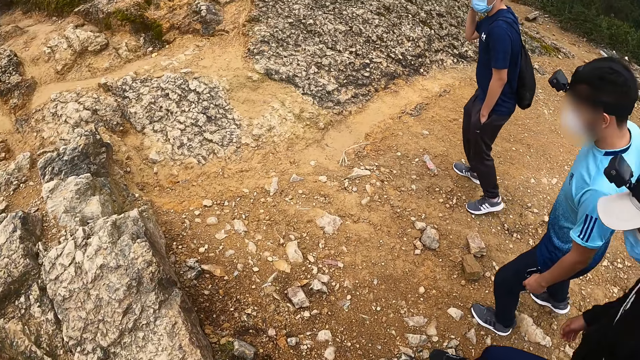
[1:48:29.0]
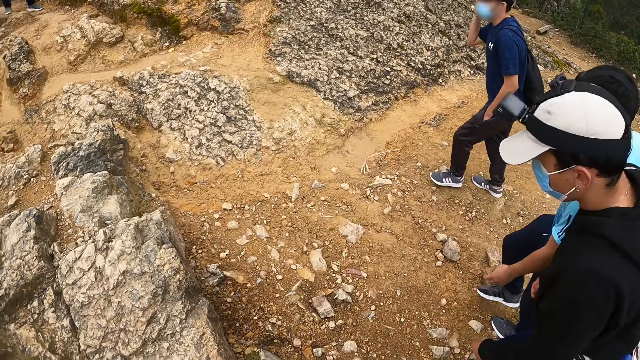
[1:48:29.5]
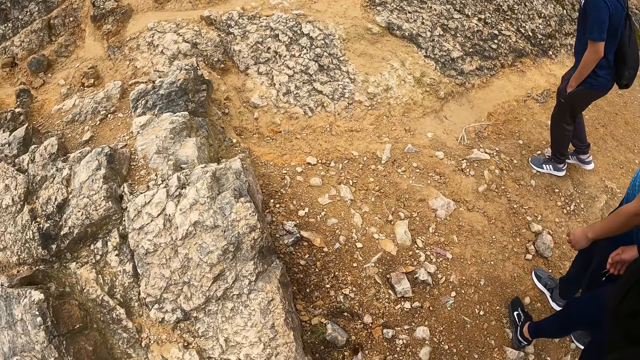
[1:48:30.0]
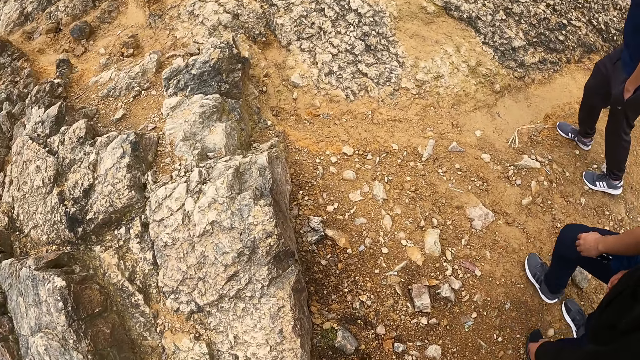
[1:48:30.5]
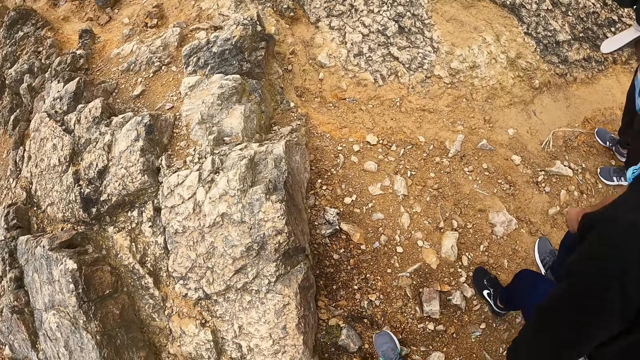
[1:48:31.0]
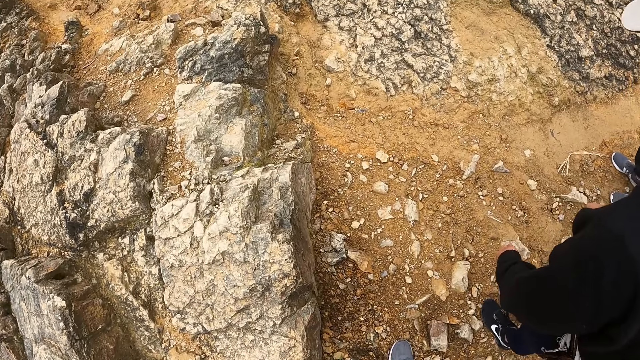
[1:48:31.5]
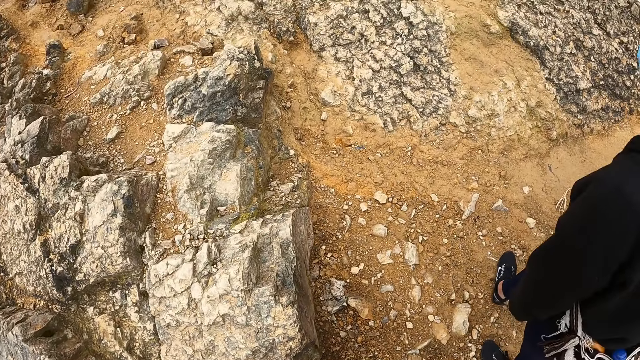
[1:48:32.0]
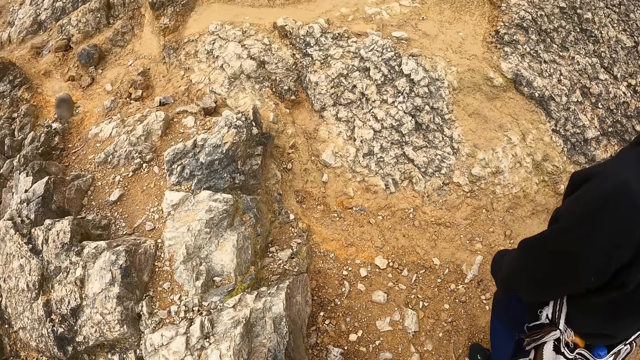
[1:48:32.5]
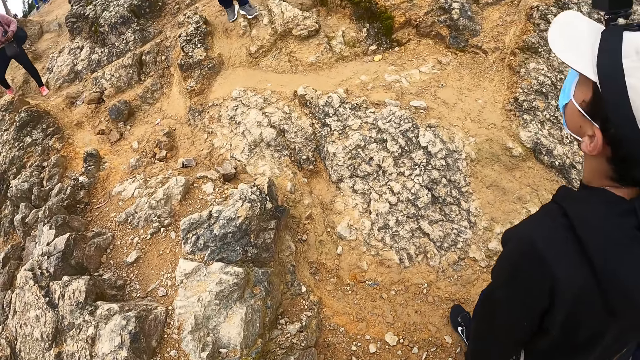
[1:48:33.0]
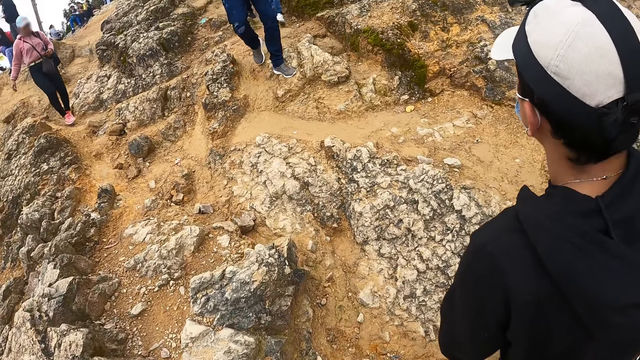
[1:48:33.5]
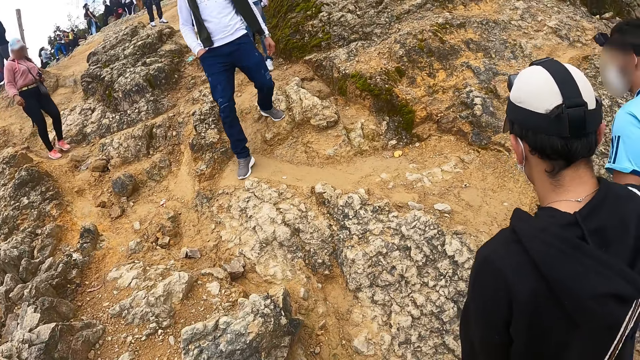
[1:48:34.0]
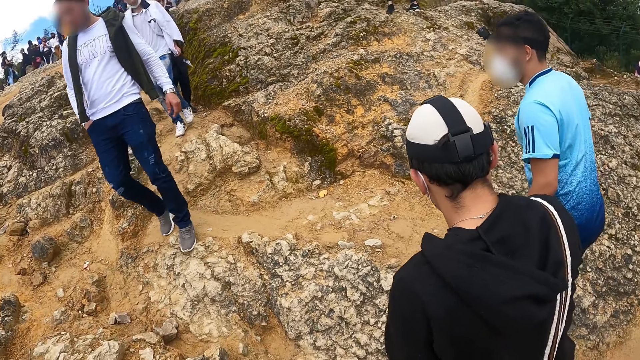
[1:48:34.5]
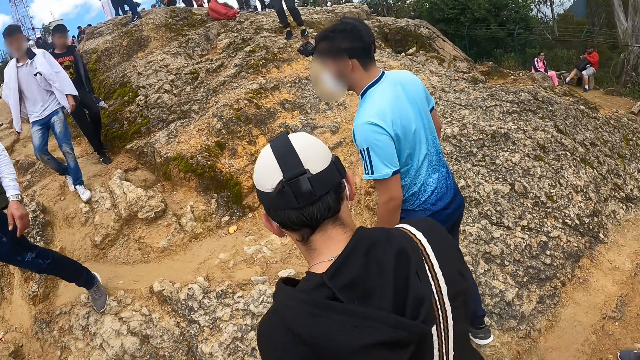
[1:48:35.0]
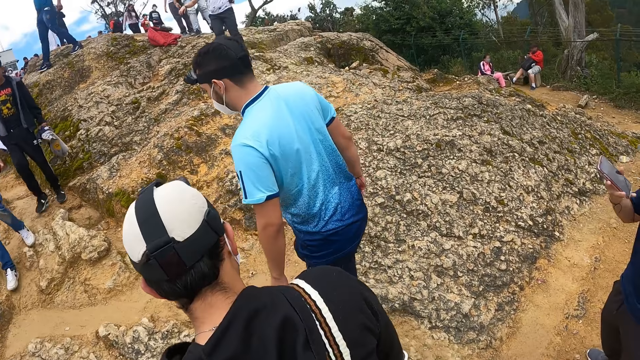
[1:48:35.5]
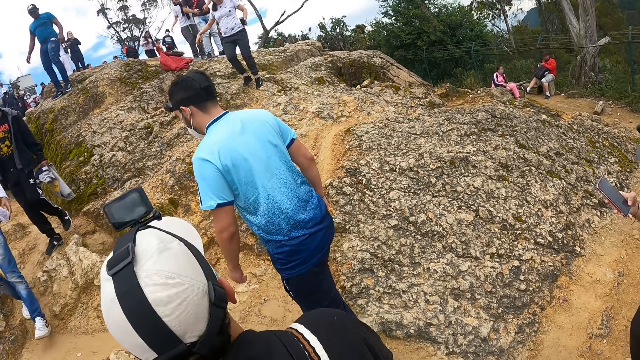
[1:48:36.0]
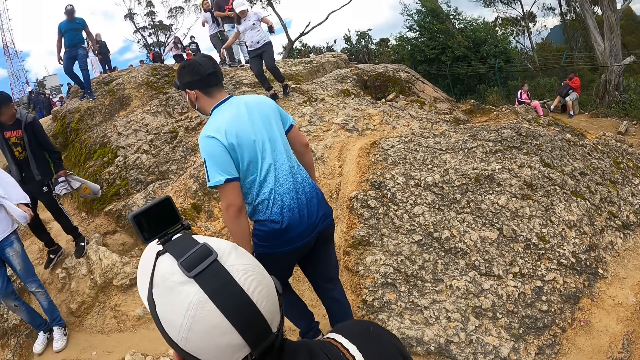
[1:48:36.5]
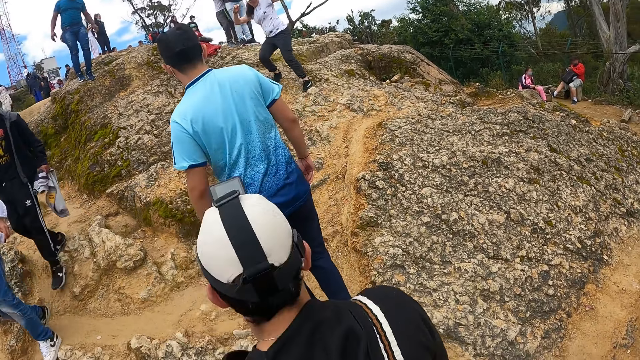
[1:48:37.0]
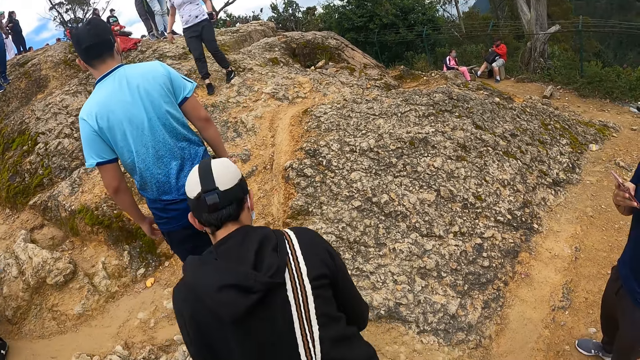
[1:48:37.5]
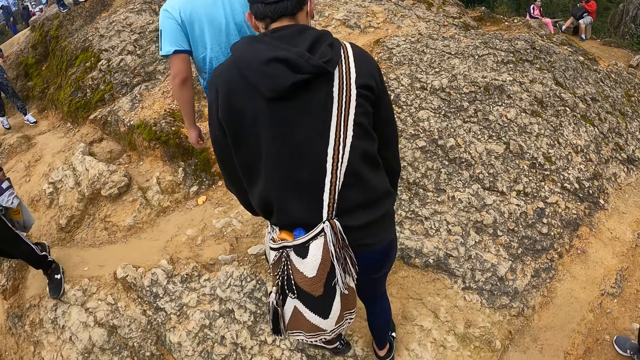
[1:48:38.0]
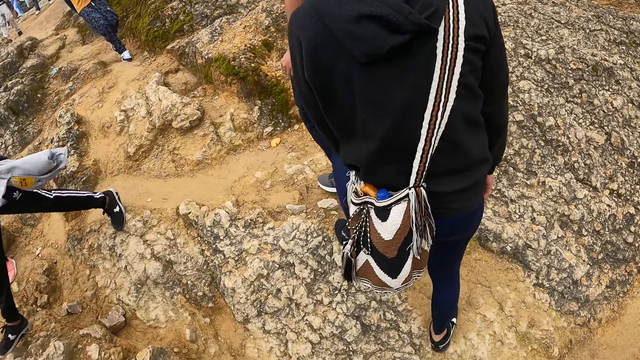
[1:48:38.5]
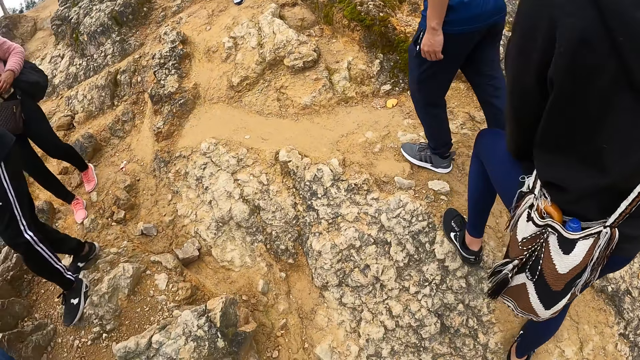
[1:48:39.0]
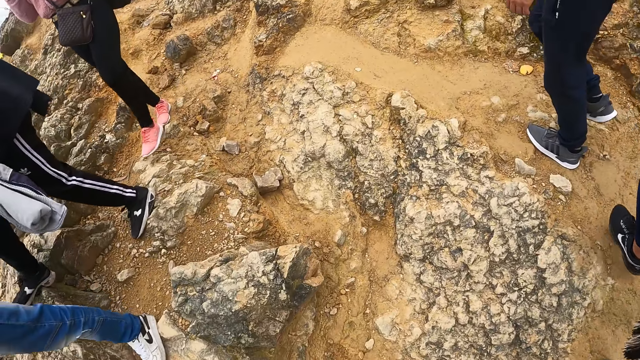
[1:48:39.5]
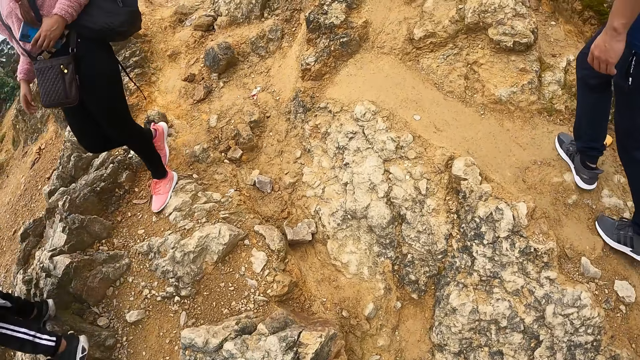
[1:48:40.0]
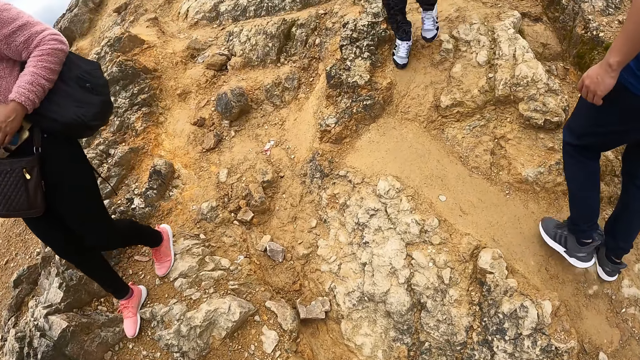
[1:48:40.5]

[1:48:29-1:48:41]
A group of people walk past the camera wearer.

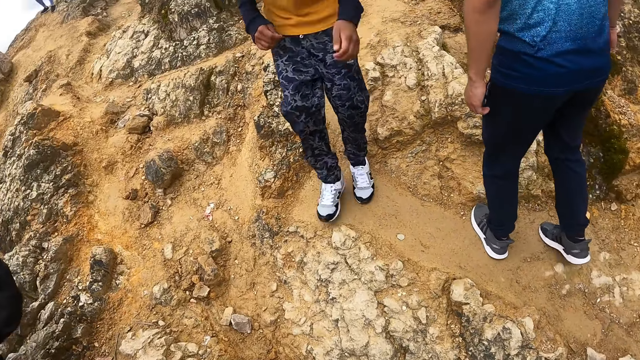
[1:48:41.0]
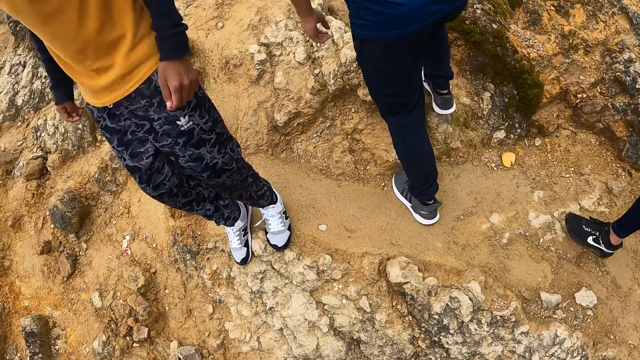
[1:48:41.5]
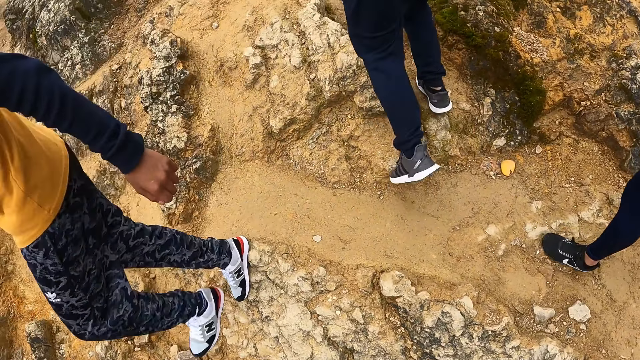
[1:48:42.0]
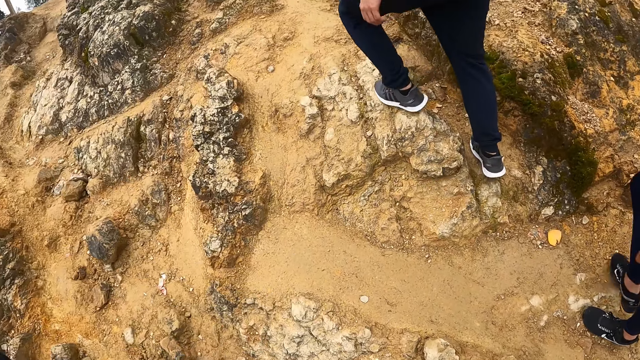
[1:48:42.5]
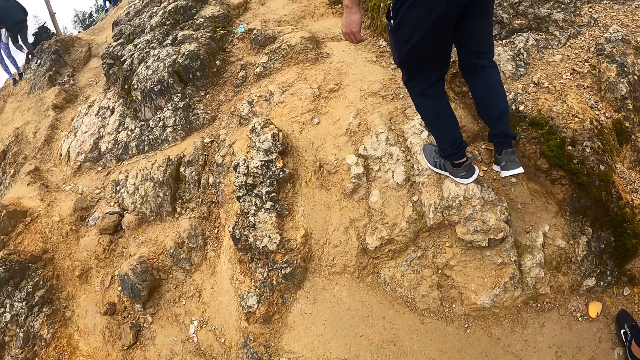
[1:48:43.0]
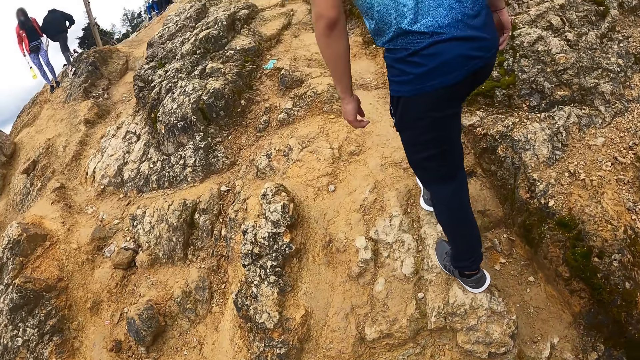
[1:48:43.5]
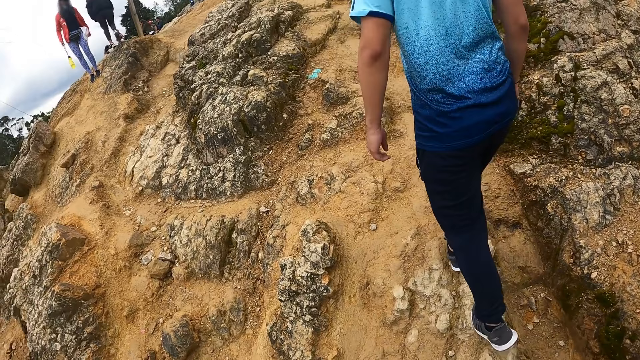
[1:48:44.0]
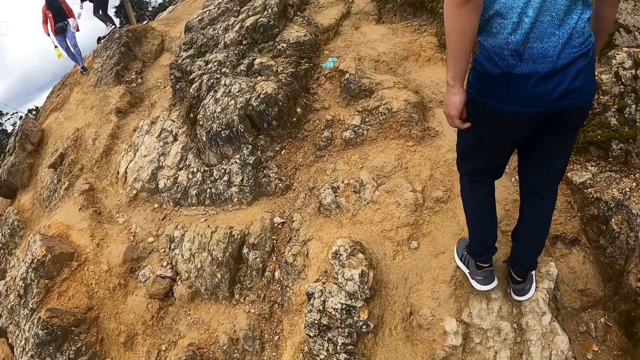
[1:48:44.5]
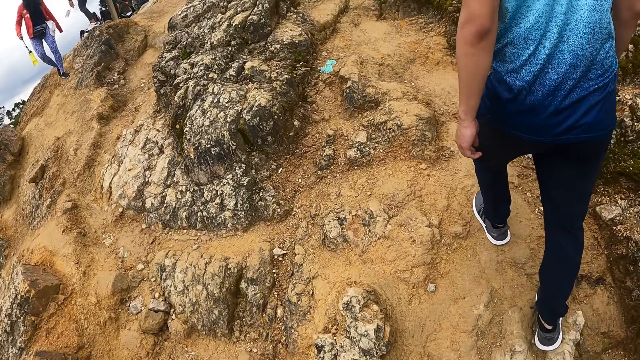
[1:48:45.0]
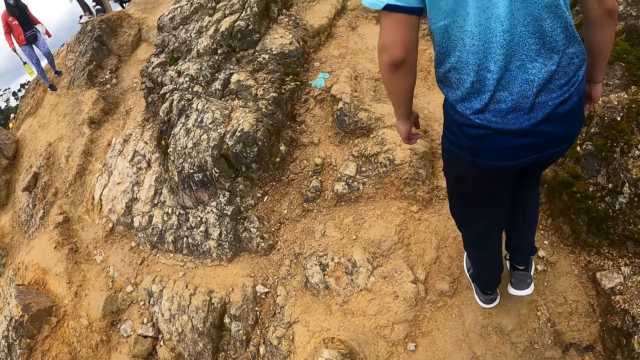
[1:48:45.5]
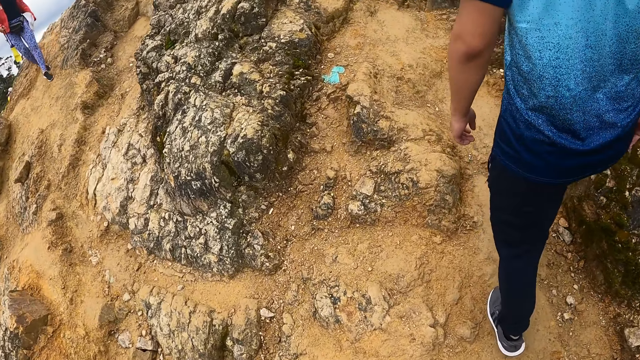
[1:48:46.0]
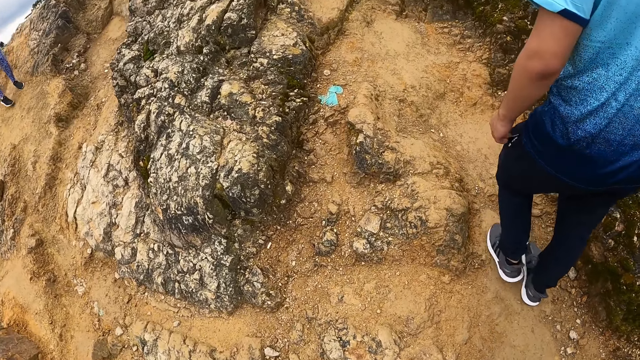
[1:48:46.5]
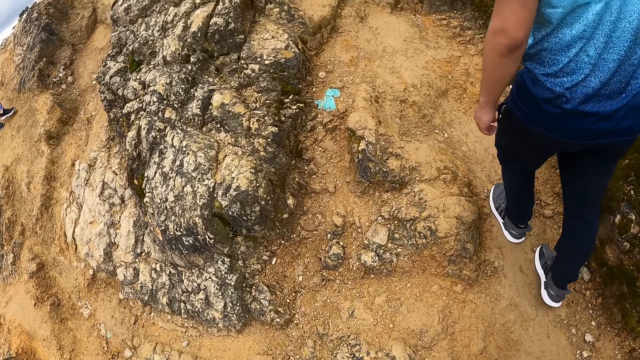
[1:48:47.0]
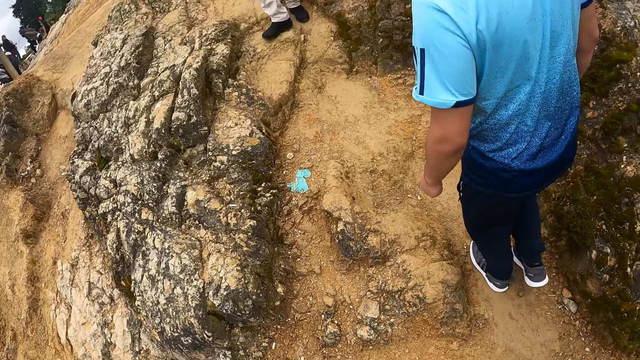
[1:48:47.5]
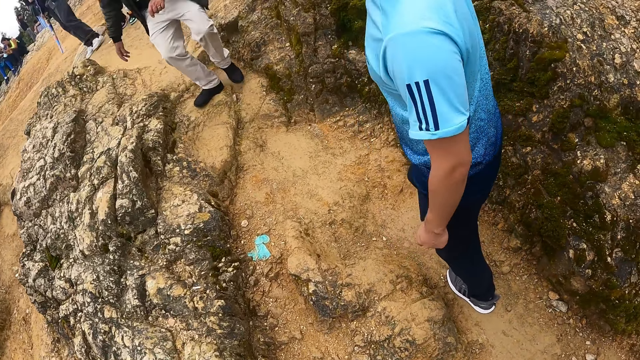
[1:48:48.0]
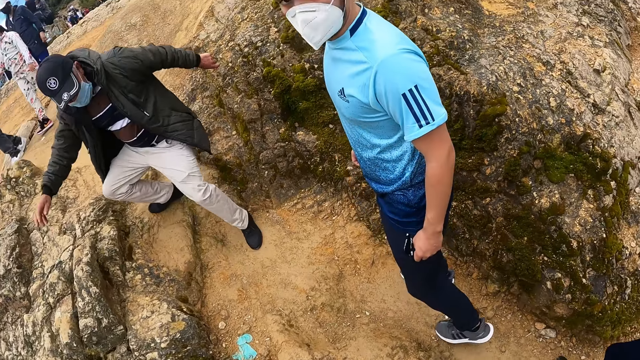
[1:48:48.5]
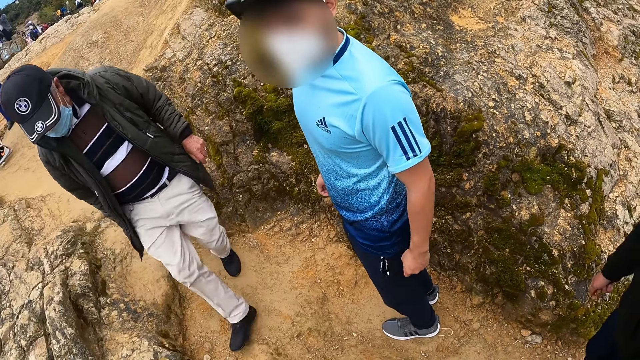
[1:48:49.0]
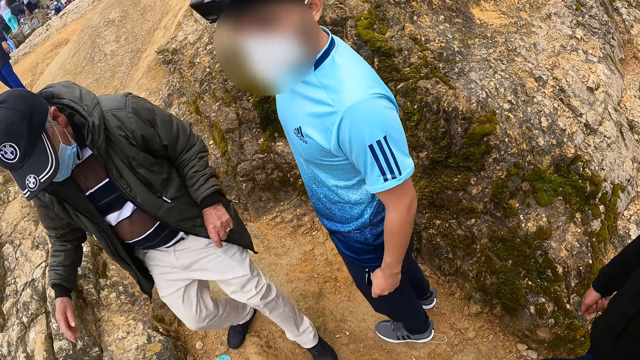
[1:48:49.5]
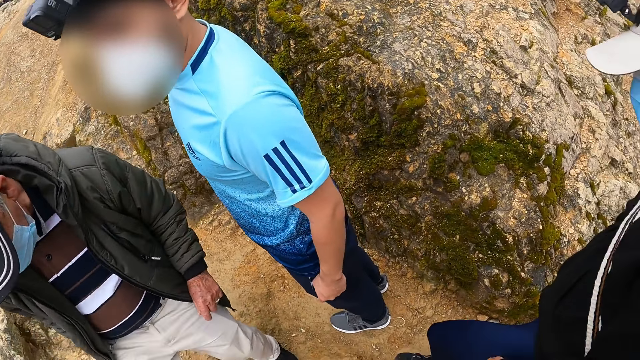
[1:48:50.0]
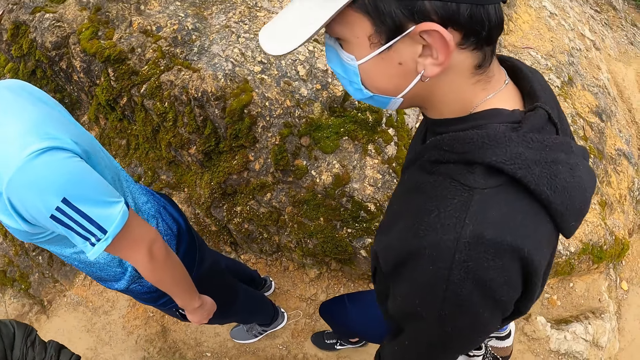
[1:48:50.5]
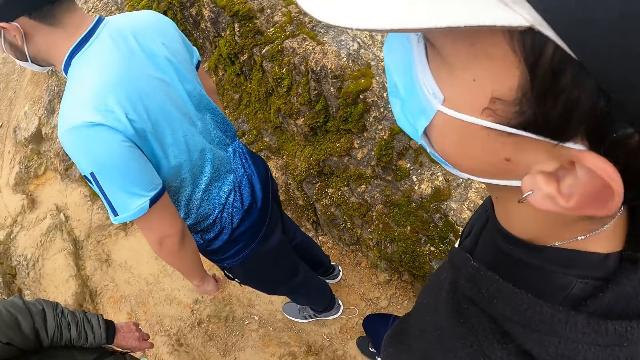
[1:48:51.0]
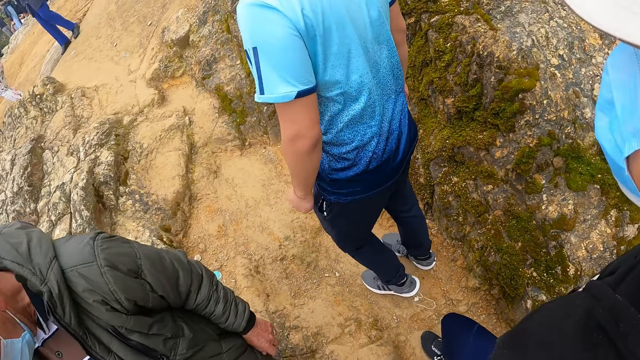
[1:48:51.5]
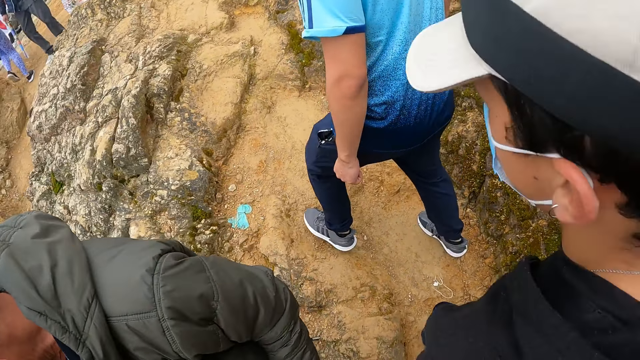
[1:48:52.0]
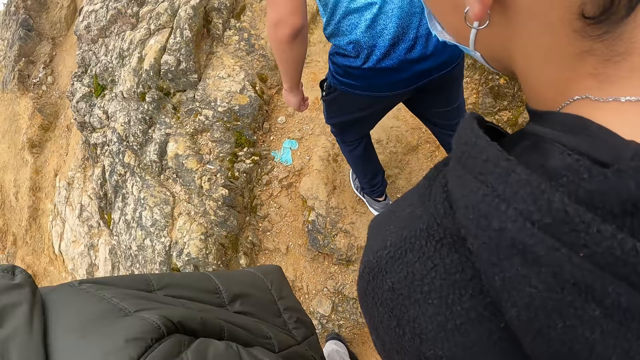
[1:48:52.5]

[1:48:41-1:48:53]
A man looks at the camera wearer. The camera wearer looks around the field.
